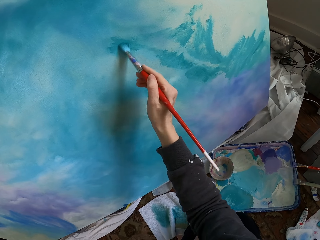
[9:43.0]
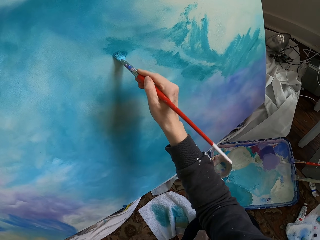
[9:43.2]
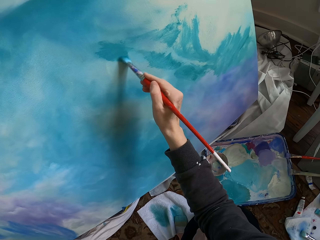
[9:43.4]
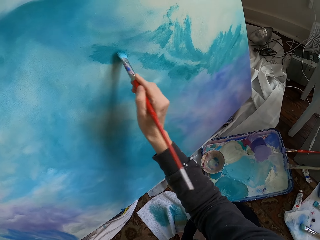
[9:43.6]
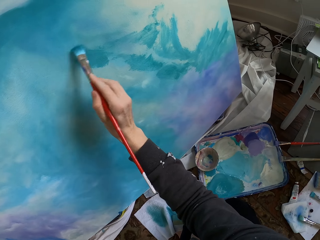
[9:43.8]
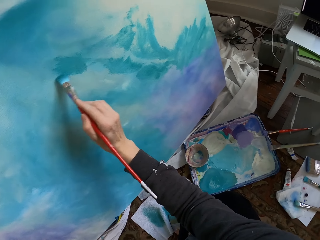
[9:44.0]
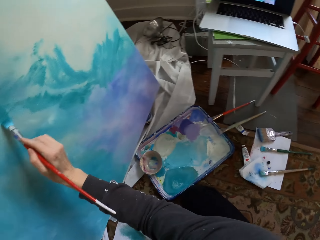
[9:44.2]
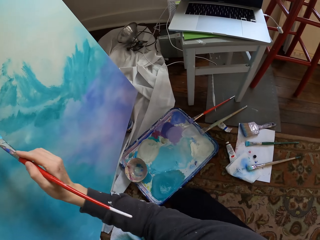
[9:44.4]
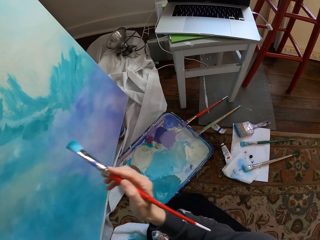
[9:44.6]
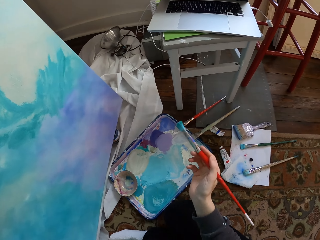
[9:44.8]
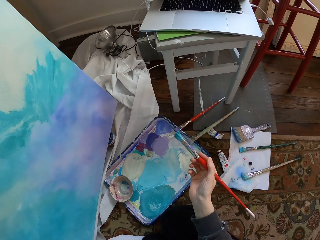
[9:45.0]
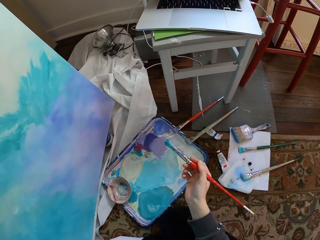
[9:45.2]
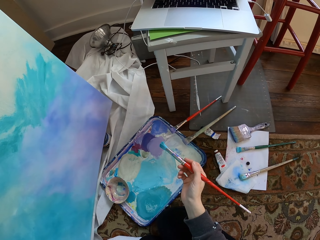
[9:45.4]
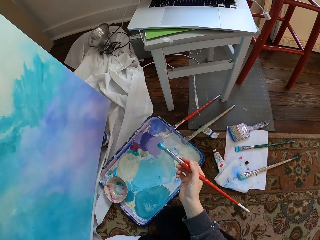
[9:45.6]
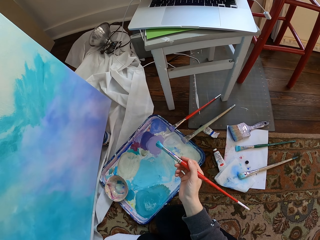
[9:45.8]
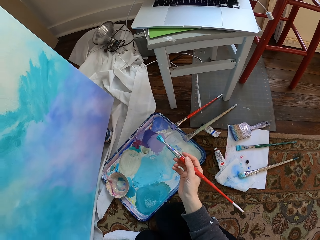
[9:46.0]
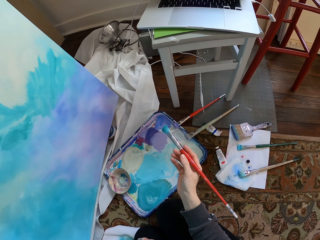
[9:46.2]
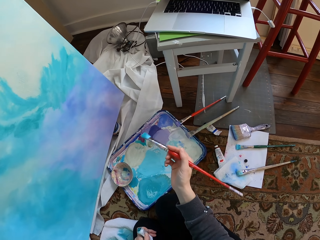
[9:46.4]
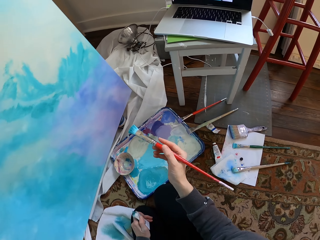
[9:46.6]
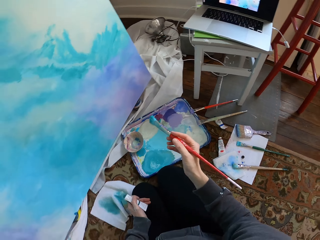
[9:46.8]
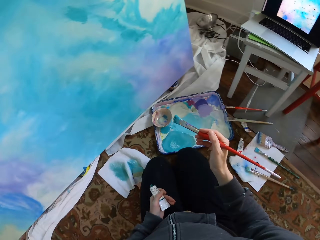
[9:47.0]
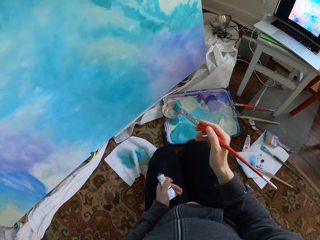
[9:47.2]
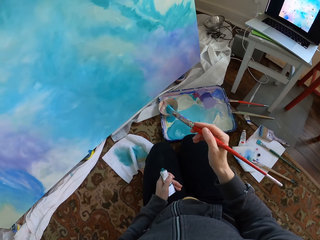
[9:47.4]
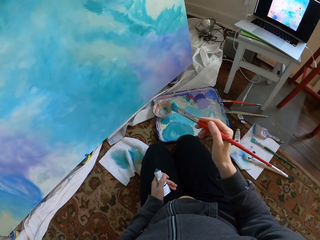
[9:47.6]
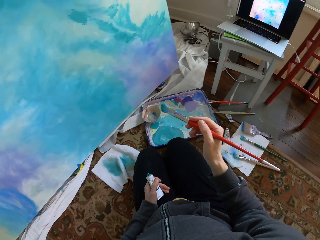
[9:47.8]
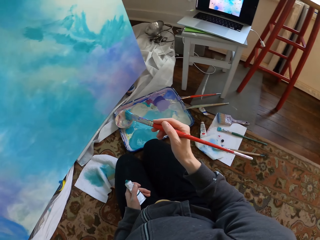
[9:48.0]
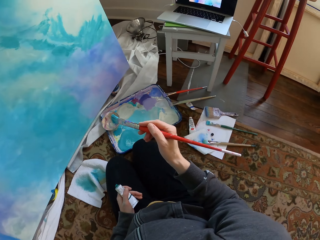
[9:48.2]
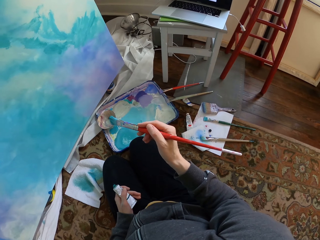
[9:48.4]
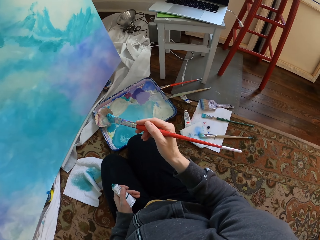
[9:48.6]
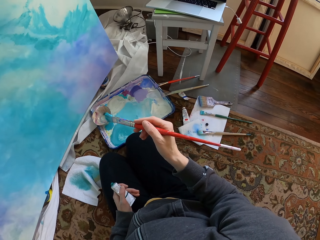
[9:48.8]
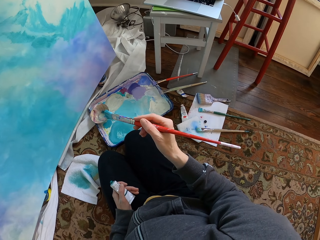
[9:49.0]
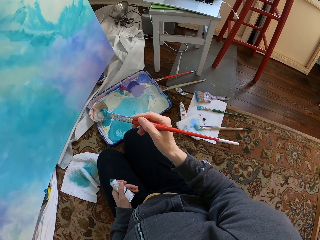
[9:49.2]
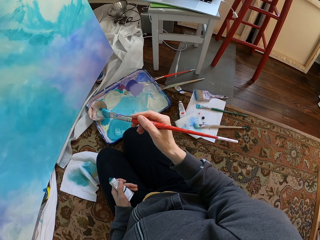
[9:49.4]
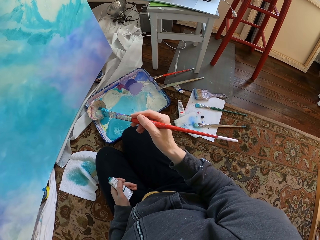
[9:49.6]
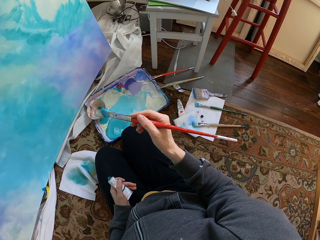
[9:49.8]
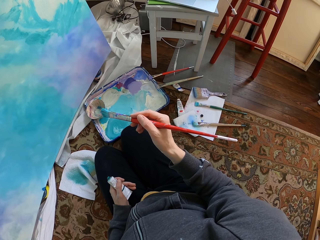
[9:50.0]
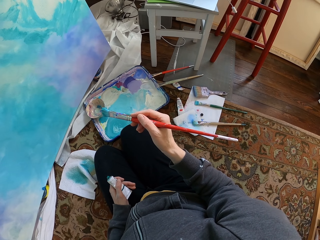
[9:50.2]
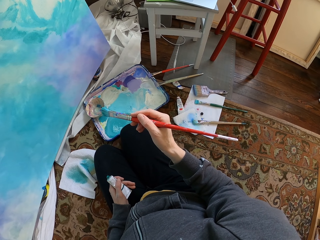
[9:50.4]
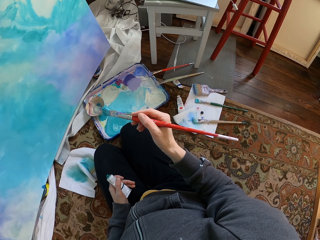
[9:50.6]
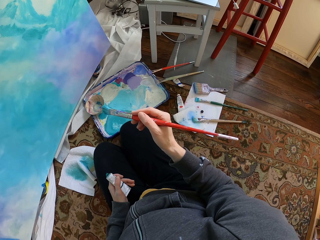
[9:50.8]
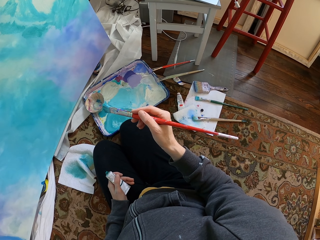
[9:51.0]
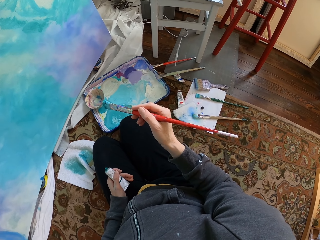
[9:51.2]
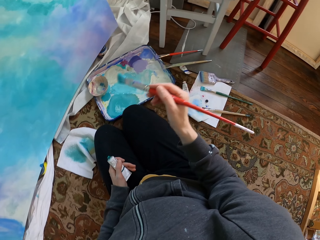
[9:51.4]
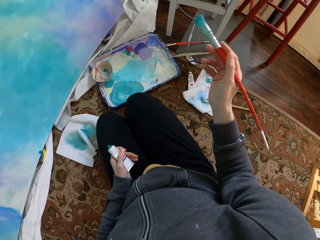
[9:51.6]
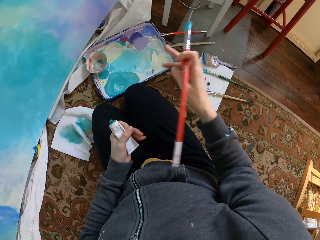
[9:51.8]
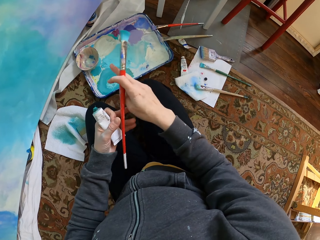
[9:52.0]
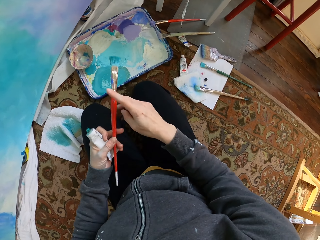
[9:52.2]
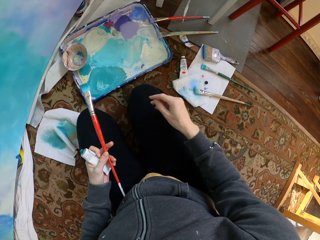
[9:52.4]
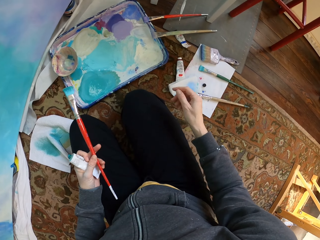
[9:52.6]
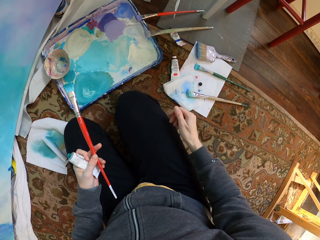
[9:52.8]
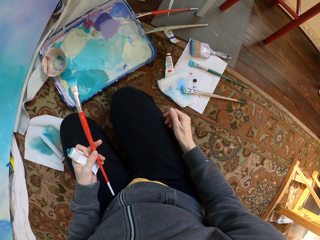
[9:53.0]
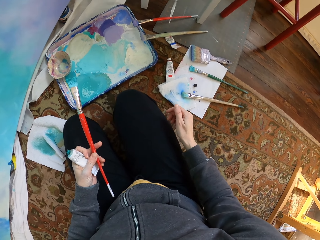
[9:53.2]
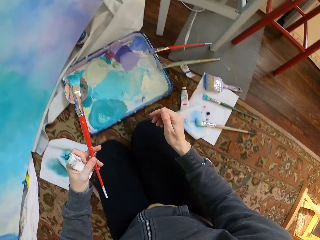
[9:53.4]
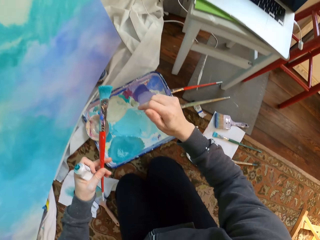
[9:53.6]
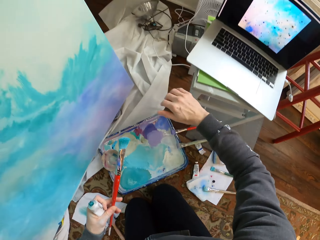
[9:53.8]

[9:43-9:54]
The camera wearer holds the paint. They hold the paint with the left hand.

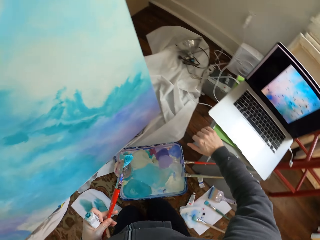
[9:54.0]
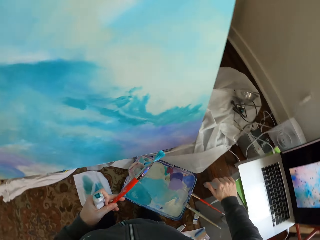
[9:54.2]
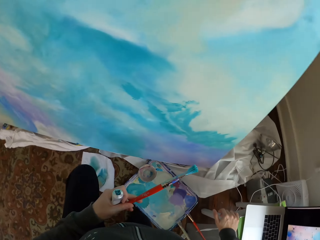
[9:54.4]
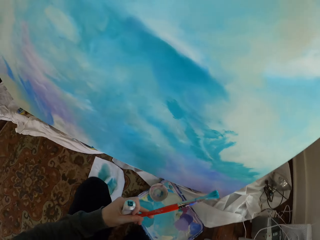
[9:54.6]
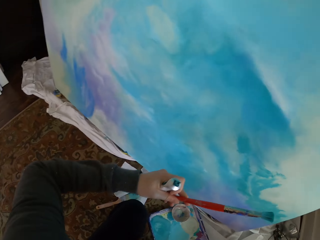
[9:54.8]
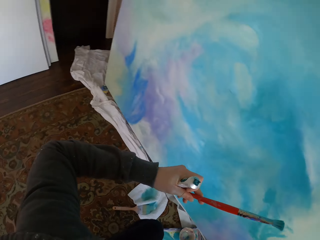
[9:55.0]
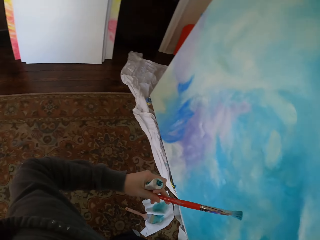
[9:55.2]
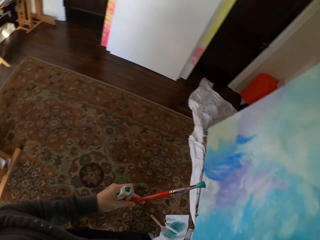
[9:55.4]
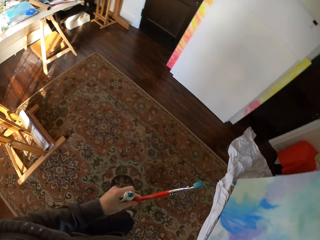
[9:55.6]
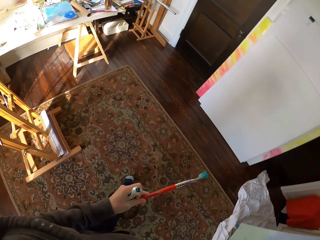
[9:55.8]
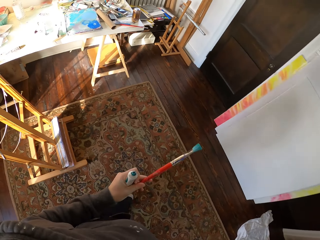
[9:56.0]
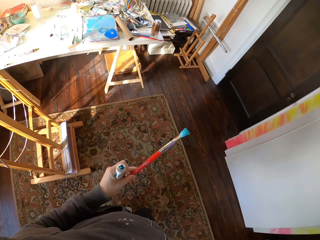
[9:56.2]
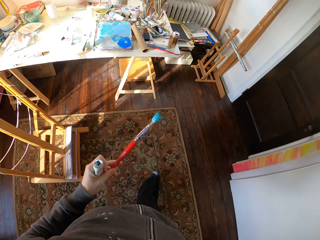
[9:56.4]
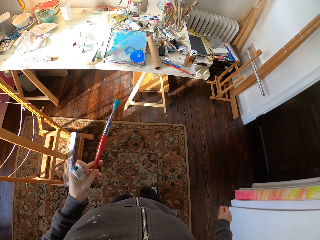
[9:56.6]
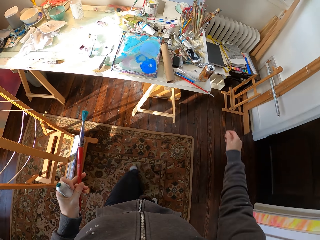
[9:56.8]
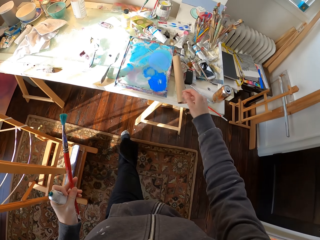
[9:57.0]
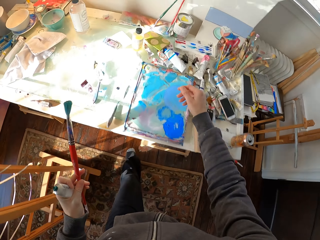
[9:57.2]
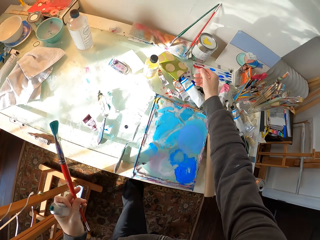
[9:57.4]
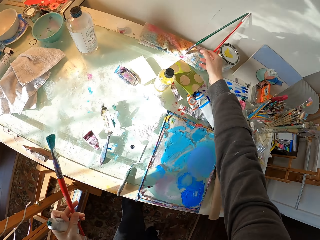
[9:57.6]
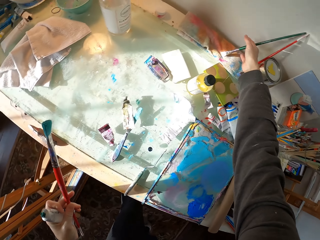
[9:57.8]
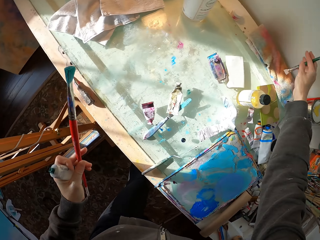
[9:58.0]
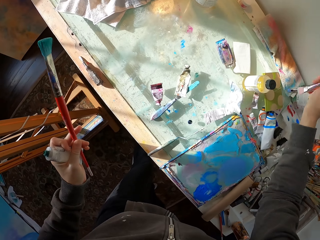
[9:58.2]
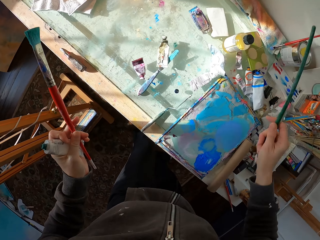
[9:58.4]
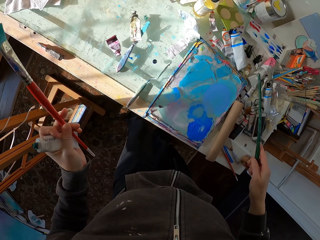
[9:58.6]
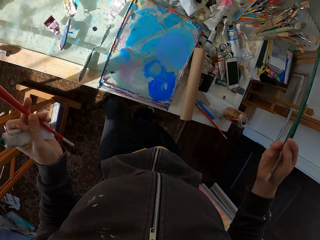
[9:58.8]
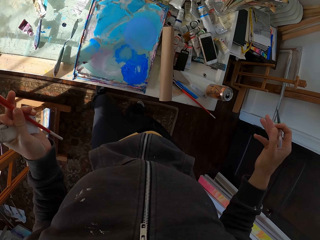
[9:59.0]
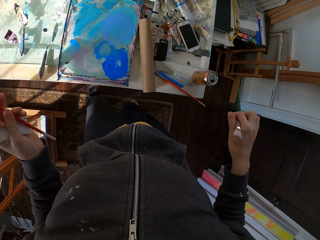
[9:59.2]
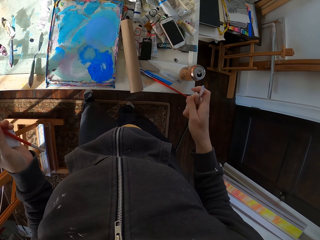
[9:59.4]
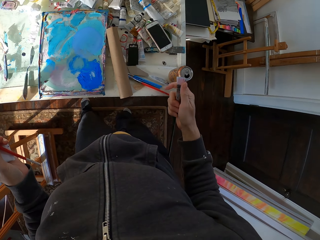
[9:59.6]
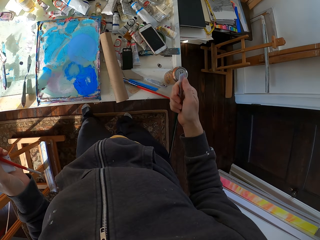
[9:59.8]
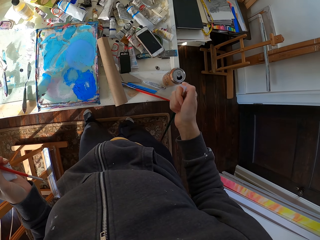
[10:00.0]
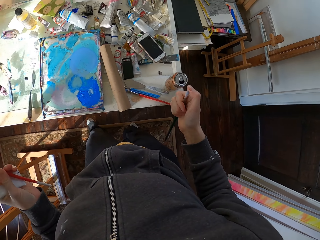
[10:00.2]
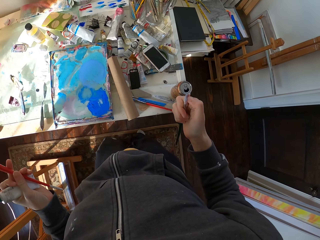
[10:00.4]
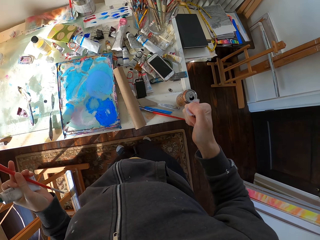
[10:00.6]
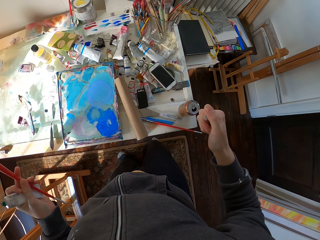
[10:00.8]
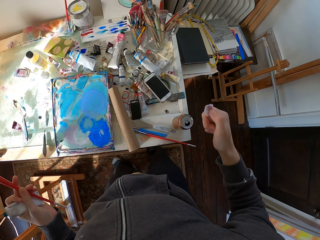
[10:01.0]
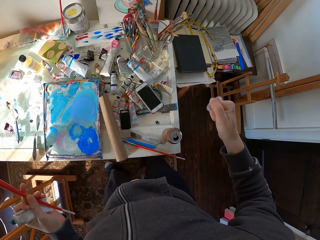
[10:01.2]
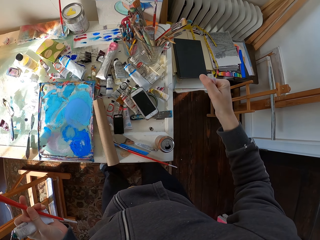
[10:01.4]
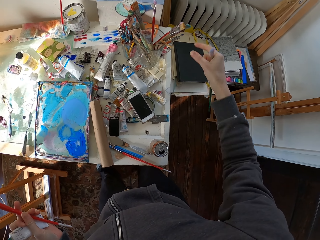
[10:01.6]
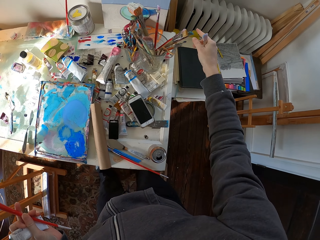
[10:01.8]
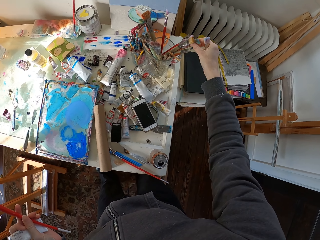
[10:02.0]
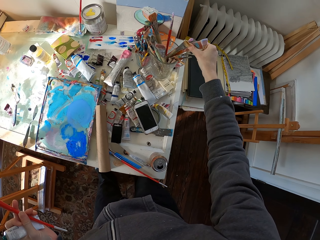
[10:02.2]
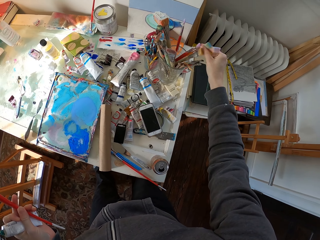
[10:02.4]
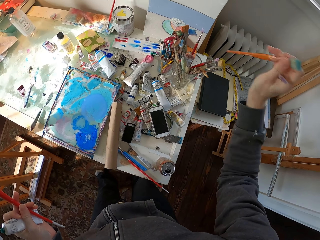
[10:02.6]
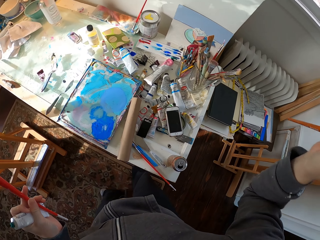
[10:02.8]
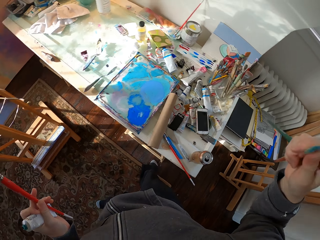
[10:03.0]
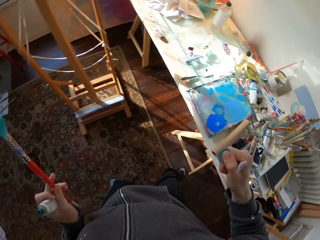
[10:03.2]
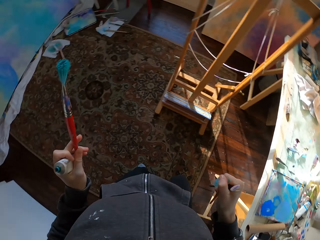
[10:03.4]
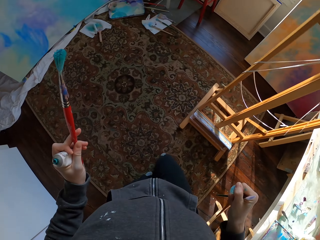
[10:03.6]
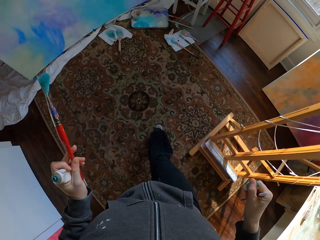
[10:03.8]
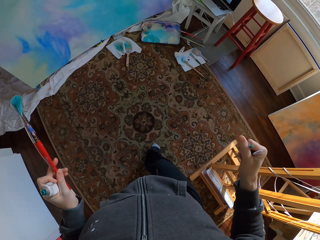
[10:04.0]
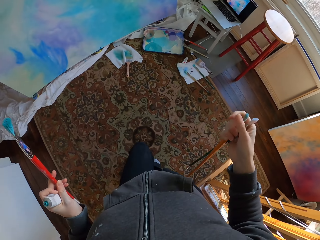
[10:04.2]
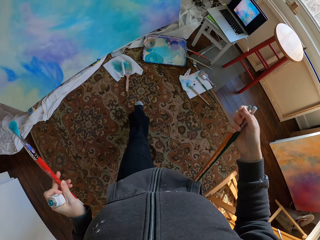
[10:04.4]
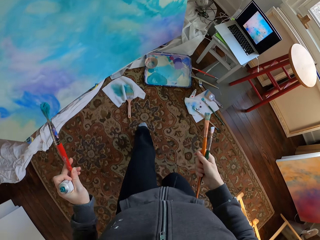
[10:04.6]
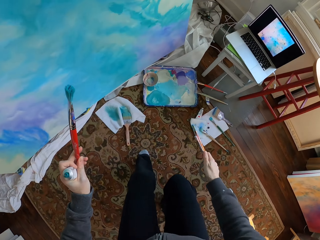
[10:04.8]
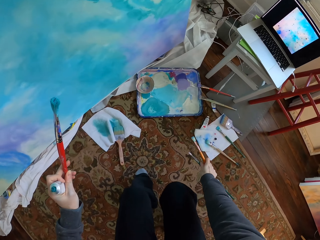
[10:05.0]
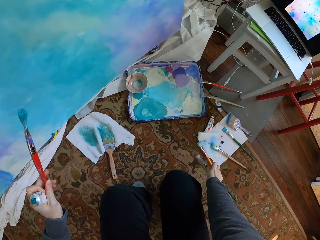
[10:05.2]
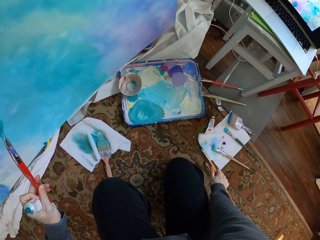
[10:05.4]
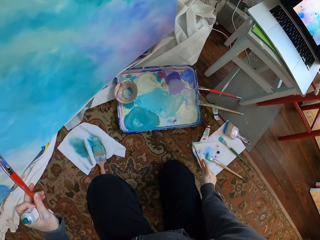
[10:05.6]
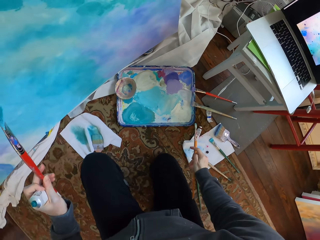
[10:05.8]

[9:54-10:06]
The camera wearer stands up. They walk towards the table. They pick up the paint brush. They pick up the paint brush again. They walk towards the board.
